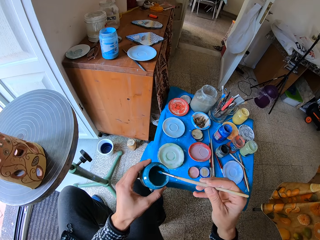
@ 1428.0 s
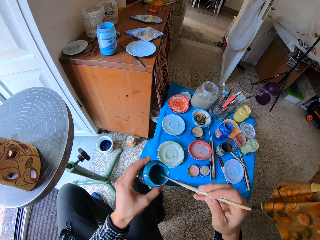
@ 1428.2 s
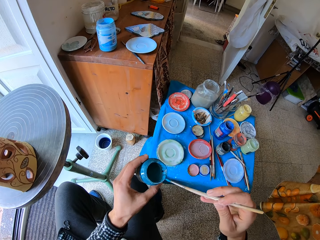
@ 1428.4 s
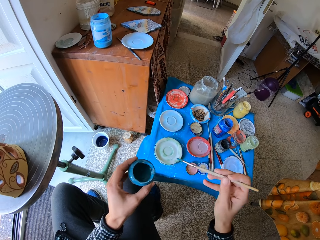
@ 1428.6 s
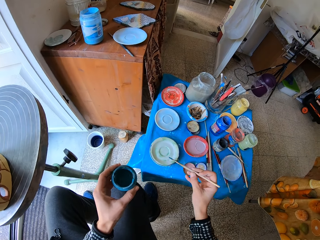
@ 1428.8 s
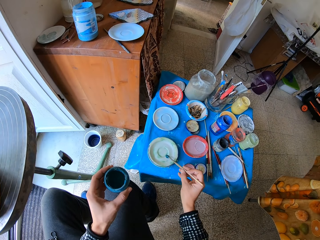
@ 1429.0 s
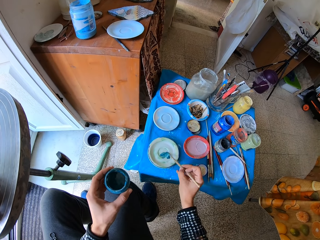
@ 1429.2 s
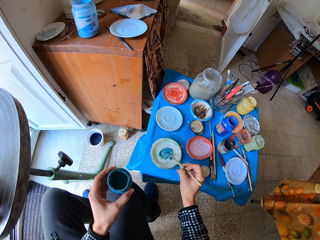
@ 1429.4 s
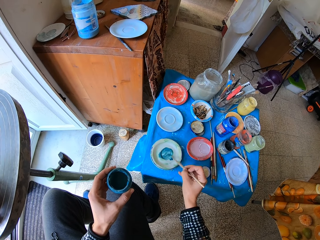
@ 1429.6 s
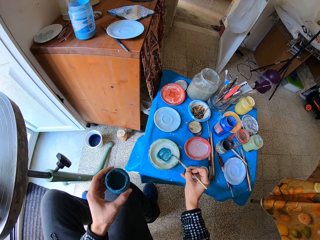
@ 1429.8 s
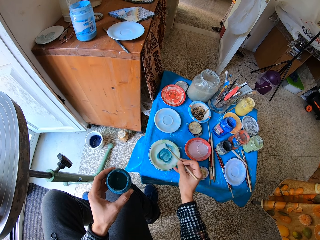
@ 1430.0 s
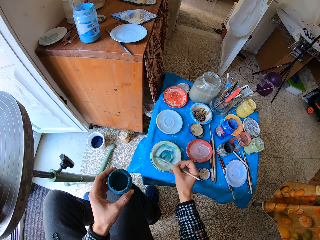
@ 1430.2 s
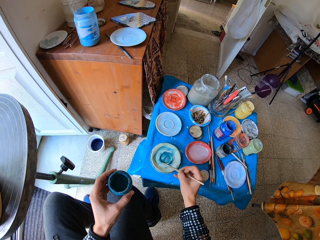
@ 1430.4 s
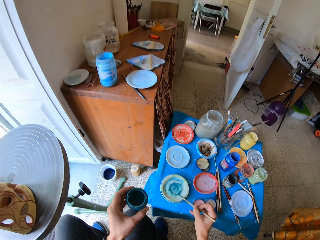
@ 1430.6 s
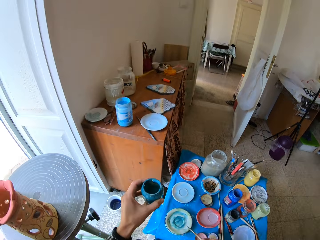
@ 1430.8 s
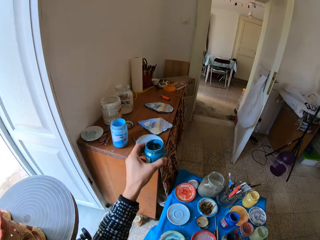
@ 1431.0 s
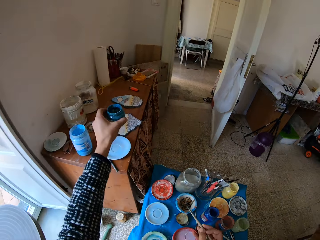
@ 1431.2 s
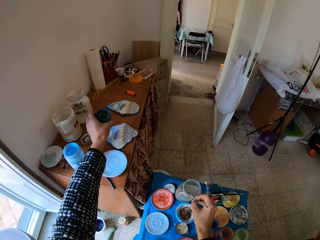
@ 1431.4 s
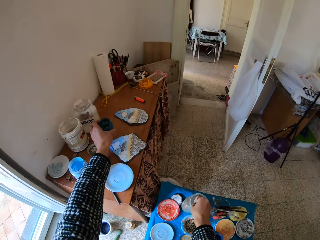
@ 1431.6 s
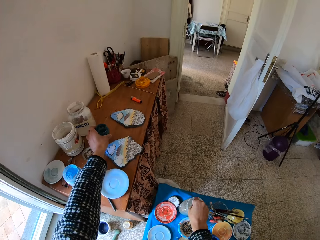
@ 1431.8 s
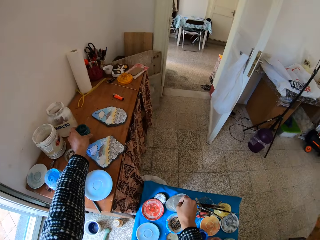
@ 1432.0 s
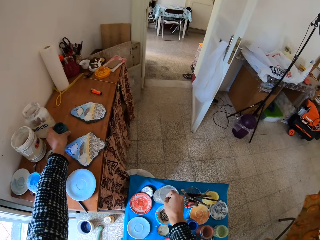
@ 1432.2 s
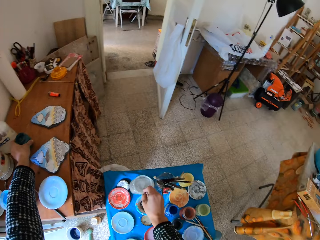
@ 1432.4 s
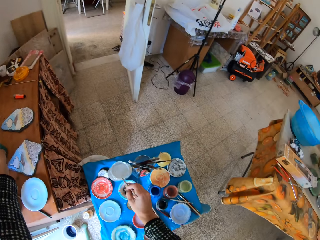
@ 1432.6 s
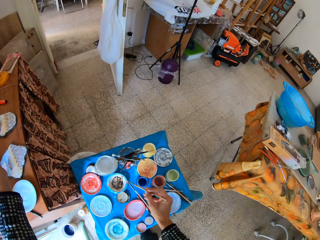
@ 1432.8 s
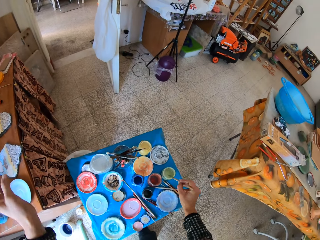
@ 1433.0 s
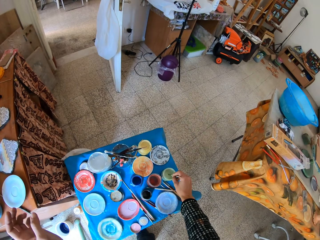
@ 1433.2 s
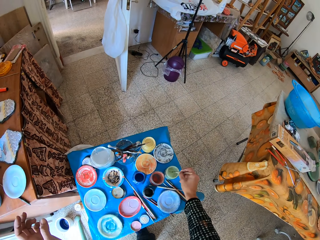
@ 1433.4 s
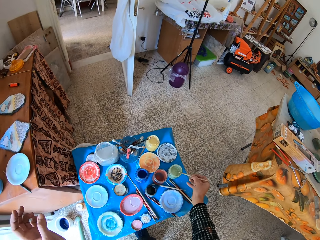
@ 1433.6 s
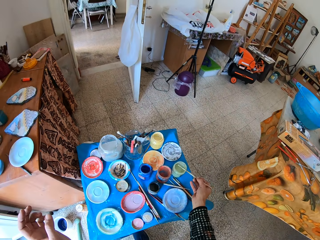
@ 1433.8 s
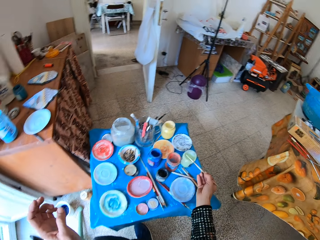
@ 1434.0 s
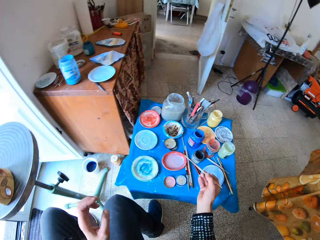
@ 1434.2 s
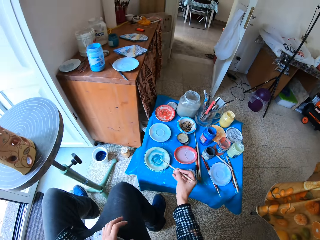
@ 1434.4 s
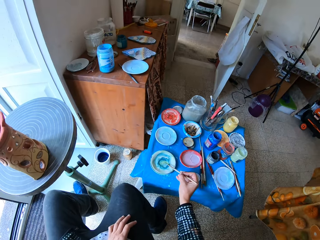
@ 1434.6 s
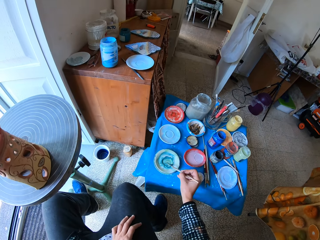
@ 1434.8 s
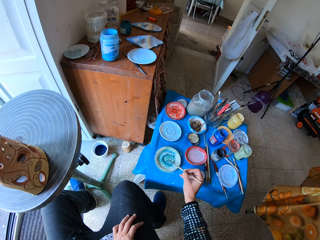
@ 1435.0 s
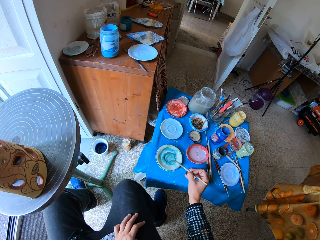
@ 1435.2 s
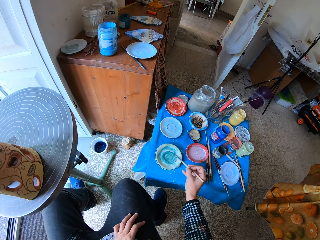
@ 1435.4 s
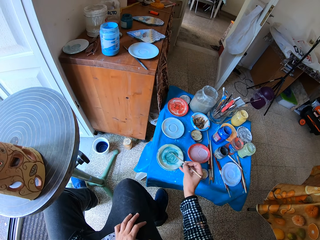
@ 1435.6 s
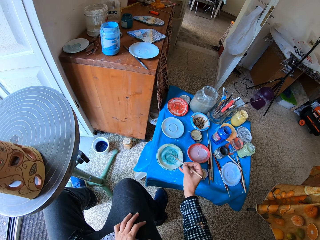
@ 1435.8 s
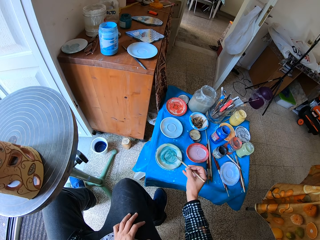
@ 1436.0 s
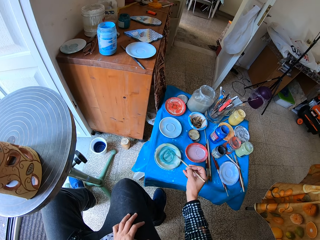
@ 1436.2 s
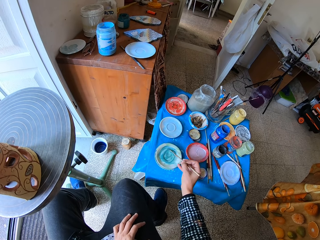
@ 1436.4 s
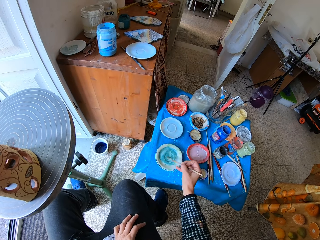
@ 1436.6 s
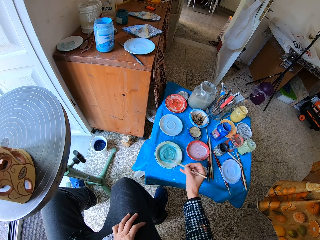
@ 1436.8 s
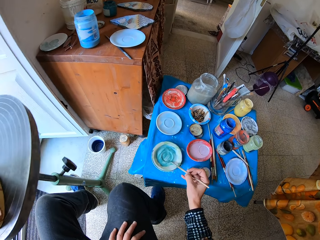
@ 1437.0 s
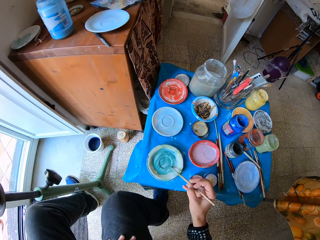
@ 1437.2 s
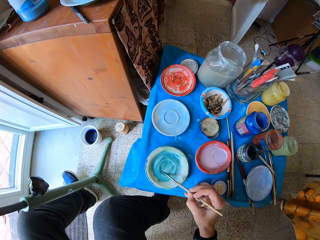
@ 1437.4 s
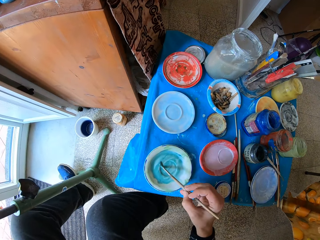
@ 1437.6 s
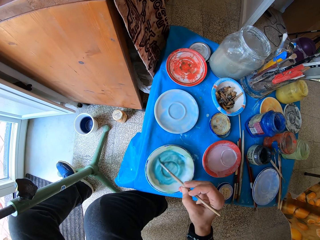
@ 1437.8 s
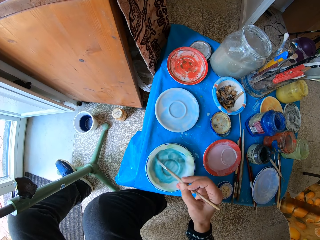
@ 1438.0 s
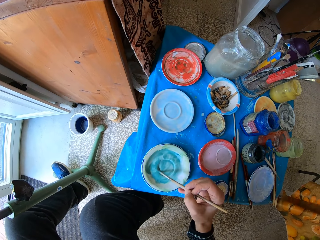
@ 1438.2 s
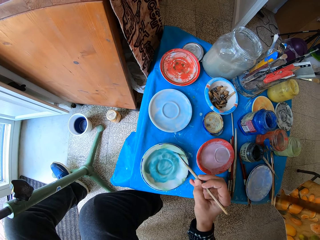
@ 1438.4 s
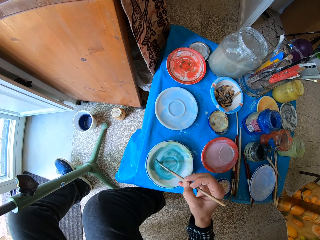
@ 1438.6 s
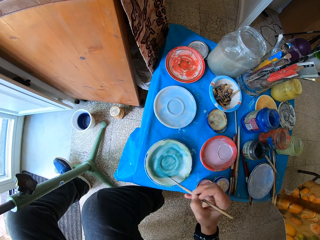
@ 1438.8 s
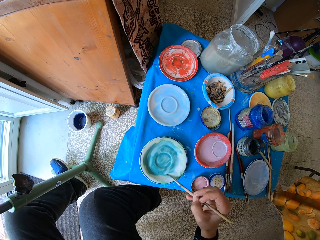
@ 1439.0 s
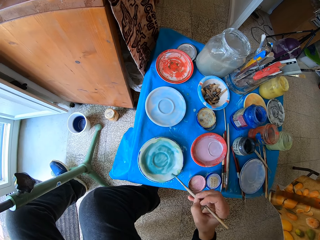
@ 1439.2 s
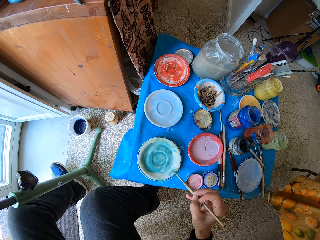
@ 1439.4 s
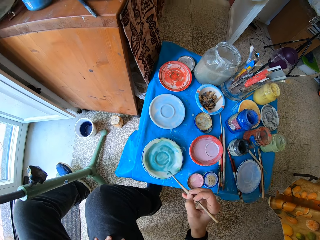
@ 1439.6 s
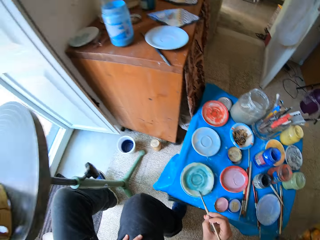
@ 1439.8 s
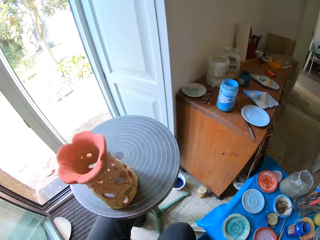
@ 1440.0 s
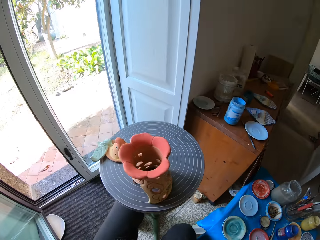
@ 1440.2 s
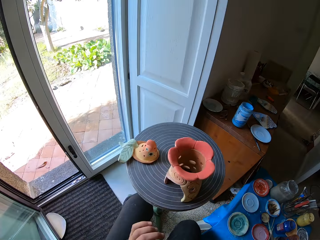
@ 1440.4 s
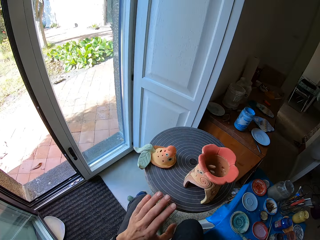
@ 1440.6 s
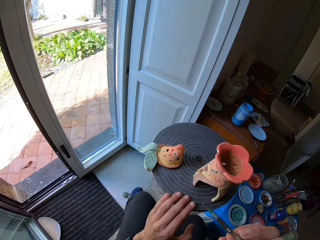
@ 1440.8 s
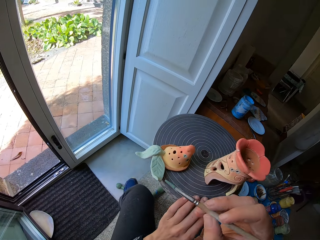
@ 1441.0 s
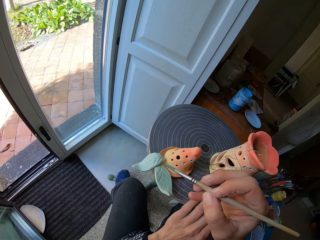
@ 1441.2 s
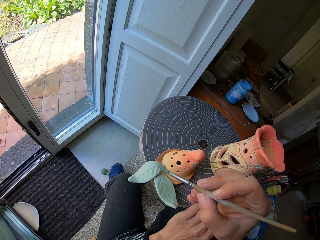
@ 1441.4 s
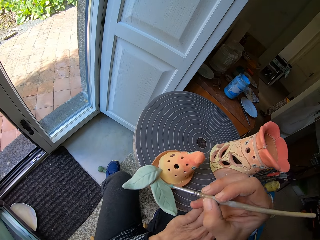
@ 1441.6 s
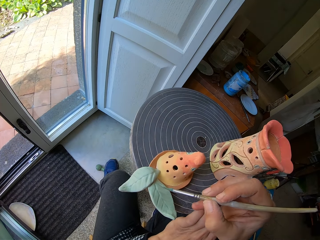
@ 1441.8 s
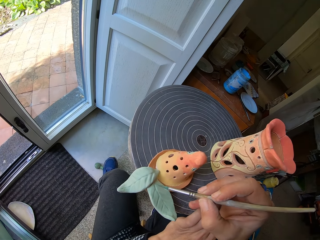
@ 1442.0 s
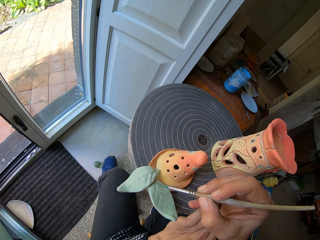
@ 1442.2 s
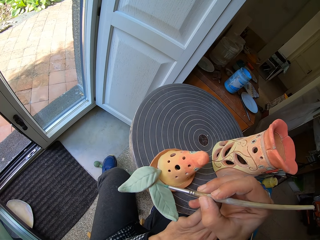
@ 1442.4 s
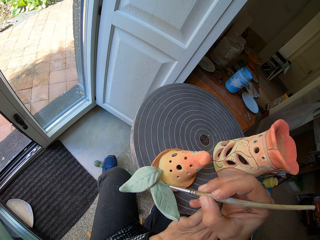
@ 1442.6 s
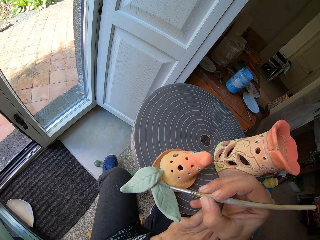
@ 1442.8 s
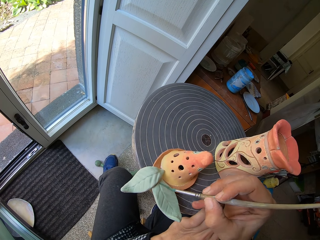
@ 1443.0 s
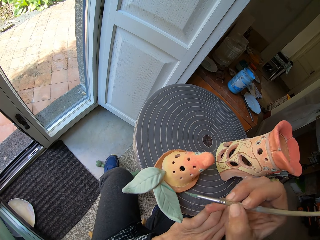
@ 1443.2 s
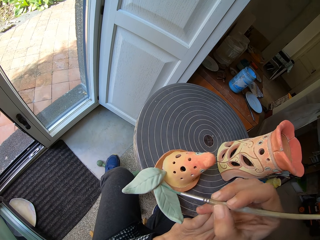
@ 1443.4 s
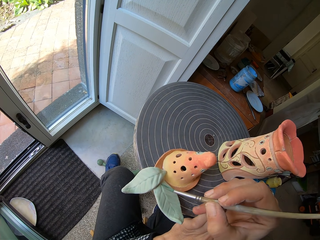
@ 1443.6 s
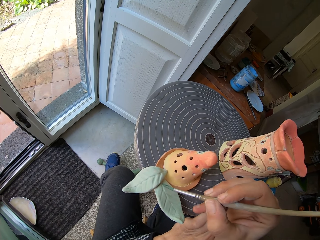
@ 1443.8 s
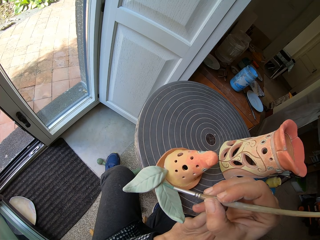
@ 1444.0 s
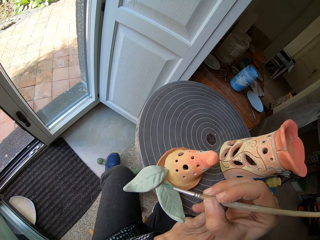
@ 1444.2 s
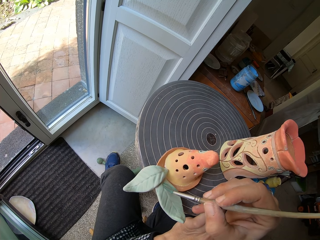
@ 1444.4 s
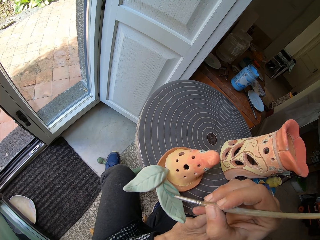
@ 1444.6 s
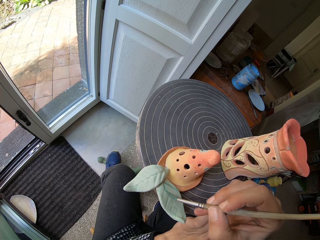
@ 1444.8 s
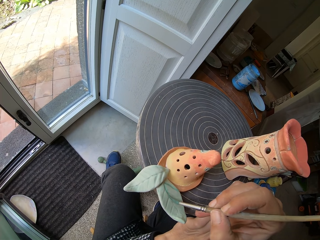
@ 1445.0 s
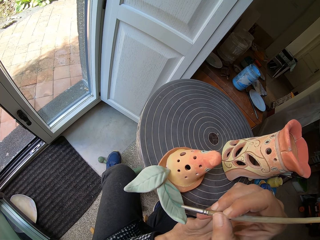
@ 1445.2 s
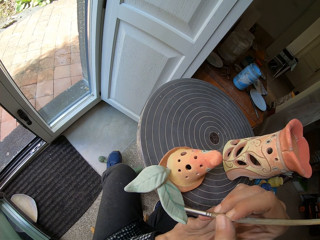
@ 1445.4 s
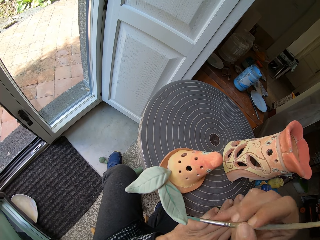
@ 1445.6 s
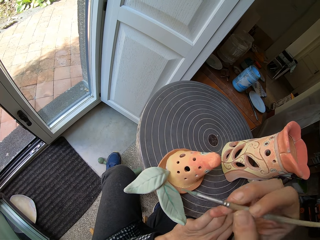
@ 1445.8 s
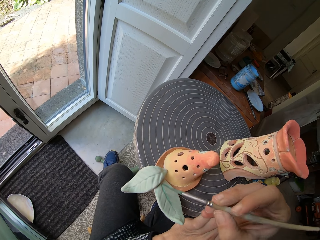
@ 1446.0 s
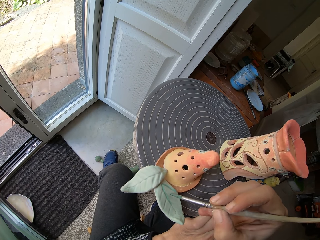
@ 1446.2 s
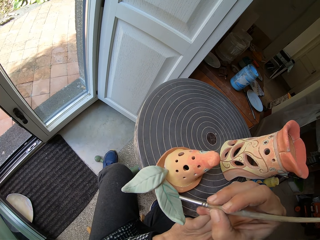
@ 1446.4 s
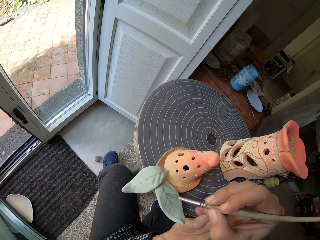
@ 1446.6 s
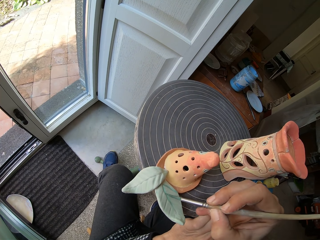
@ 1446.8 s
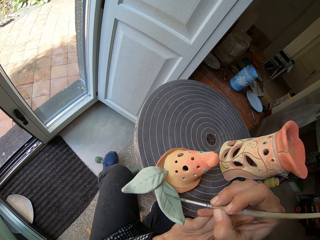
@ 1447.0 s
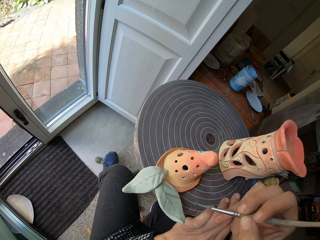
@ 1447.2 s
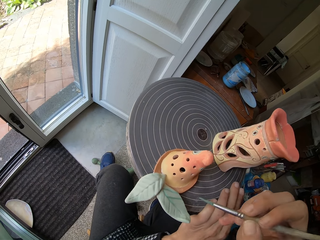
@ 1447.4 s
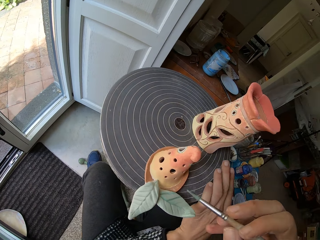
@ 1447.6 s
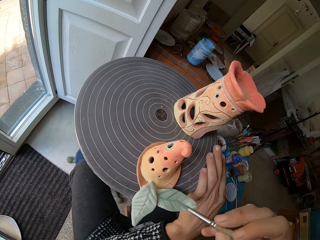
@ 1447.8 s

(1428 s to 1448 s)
The camera wearer puts paint on the ceramic saucer with the paintbrush with his right hand. He places the container with blue paint on the table with his left hand. He rinses the paintbrush in the jar with liquid with his right hand. He takes paint from a container with white paint on the table with the paintbrush with his right hand. He mixes the paint in the ceramic saucer. He paints the ceramic ware on the pottery wheel with the paintbrush with his right hand.

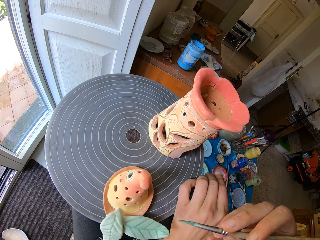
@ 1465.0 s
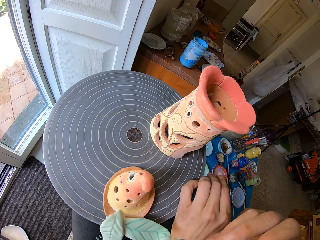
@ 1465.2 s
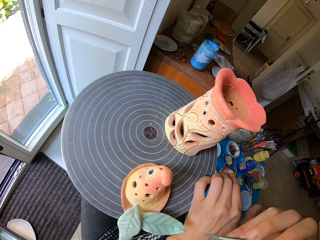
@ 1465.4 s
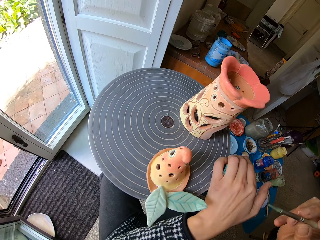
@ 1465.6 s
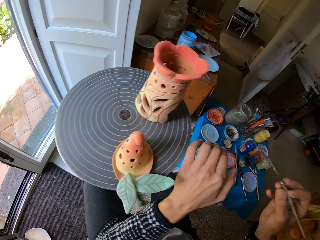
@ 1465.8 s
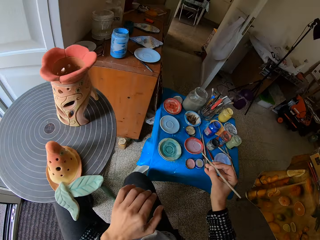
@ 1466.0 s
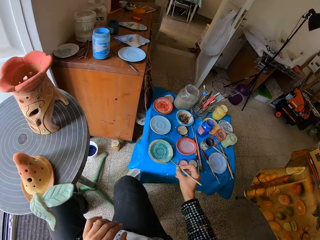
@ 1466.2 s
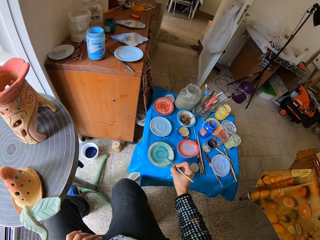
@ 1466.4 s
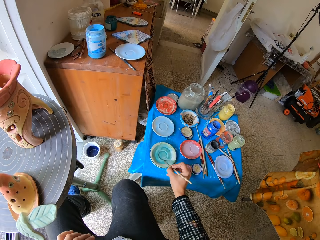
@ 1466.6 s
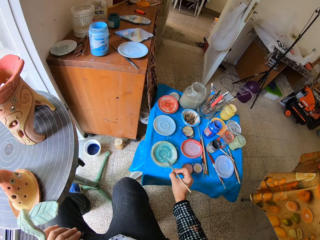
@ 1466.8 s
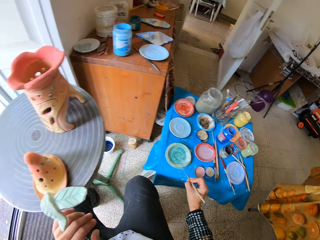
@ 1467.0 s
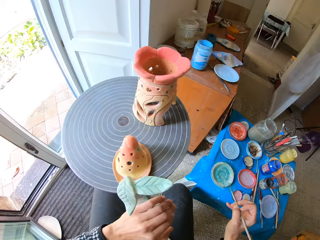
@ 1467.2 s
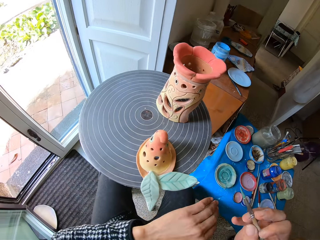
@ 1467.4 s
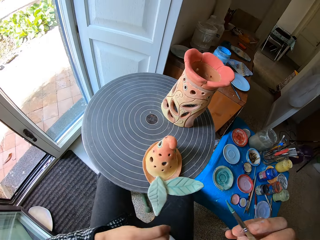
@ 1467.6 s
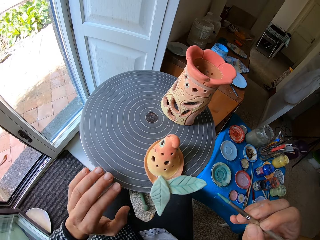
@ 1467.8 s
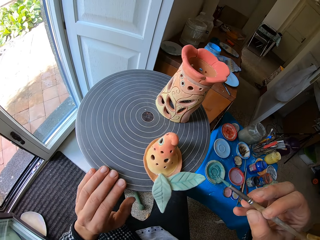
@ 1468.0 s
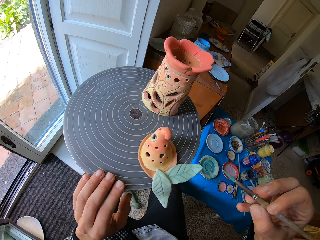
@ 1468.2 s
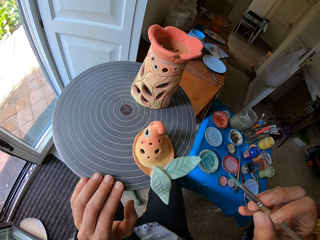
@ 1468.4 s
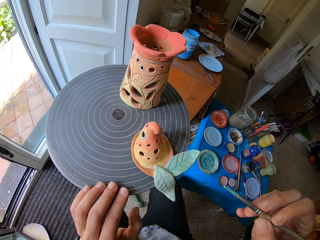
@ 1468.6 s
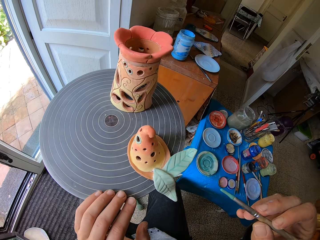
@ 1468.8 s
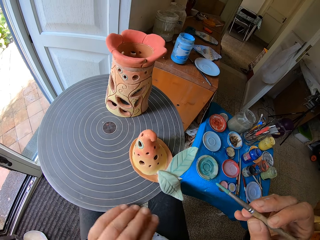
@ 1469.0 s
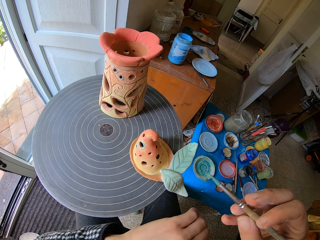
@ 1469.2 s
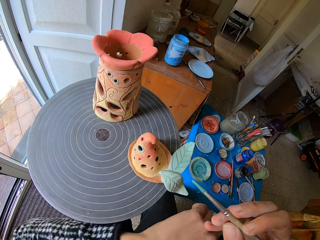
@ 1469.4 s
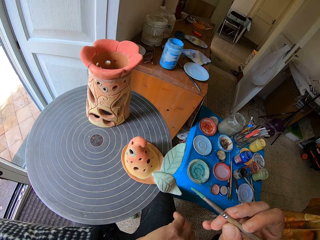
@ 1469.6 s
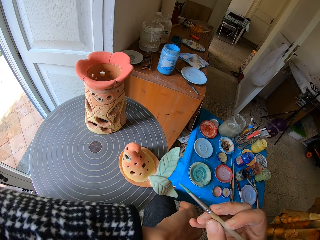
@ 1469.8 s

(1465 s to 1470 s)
The camera wearer takes paint from the ceramic saucer with the paintbrush with his right hand.
